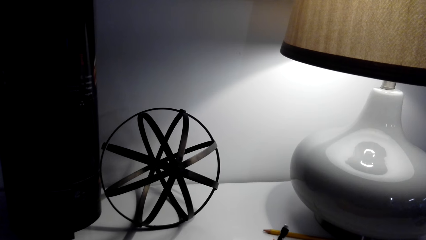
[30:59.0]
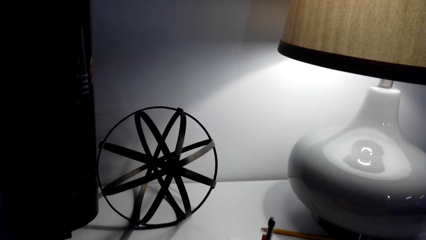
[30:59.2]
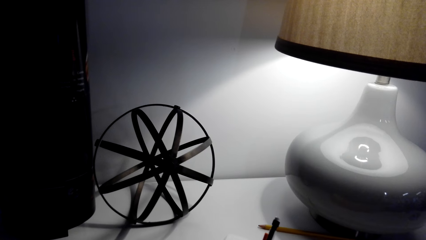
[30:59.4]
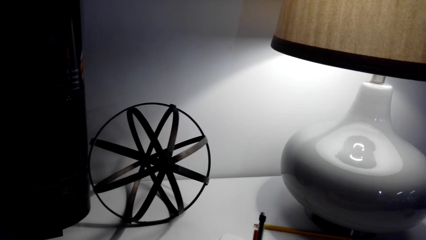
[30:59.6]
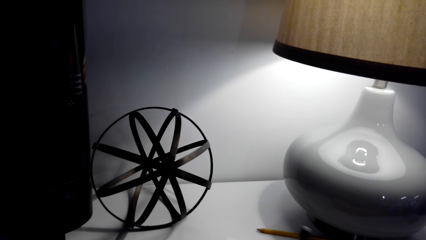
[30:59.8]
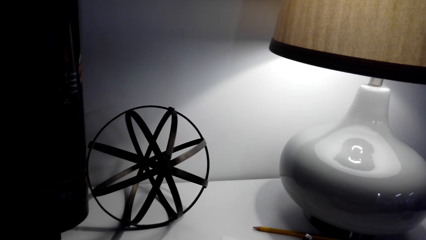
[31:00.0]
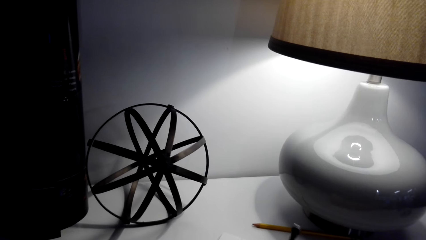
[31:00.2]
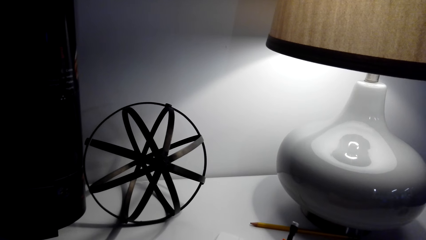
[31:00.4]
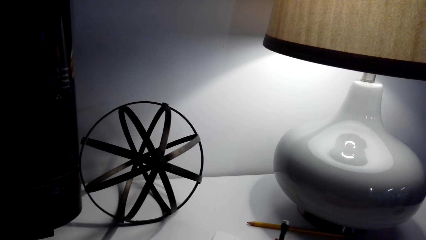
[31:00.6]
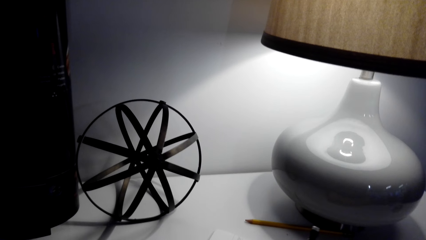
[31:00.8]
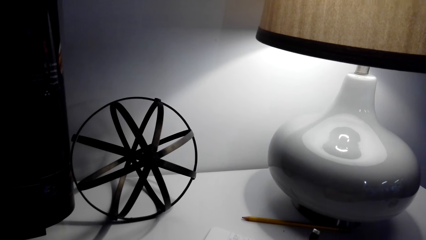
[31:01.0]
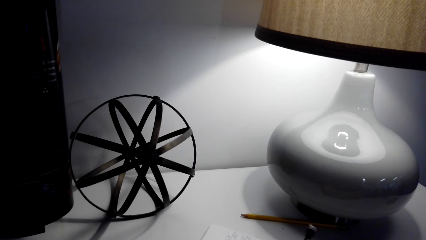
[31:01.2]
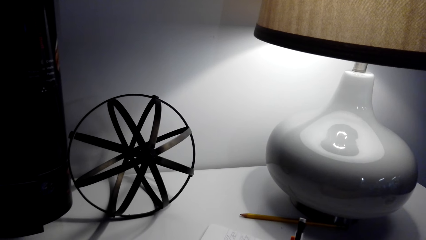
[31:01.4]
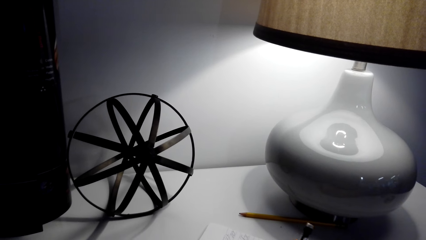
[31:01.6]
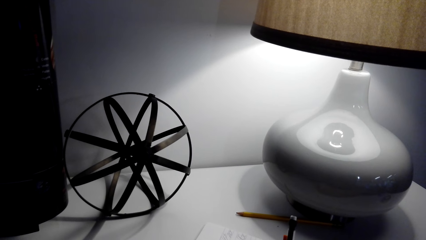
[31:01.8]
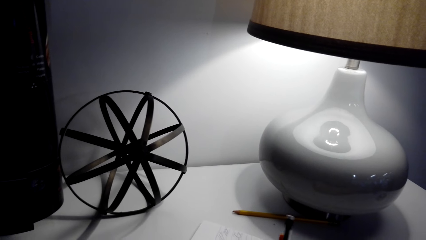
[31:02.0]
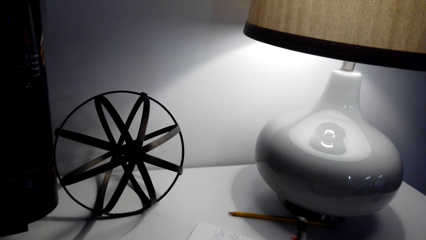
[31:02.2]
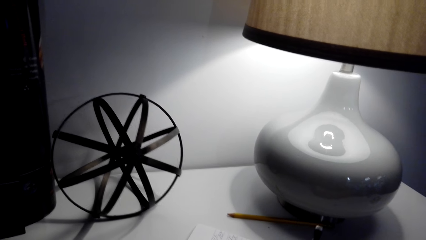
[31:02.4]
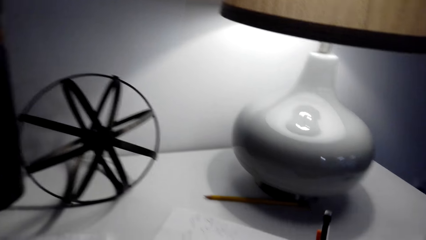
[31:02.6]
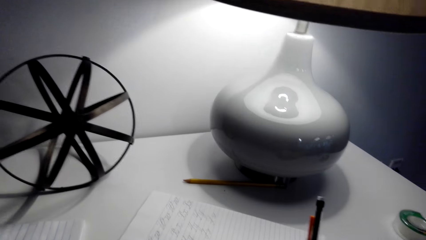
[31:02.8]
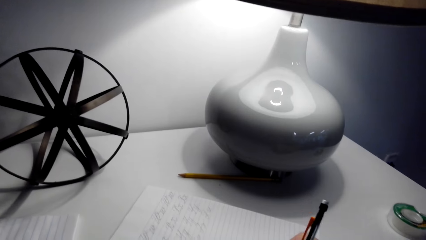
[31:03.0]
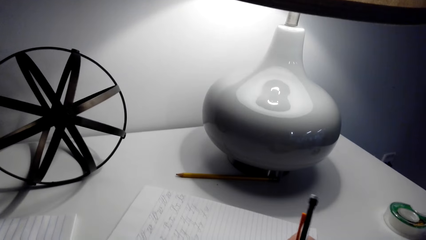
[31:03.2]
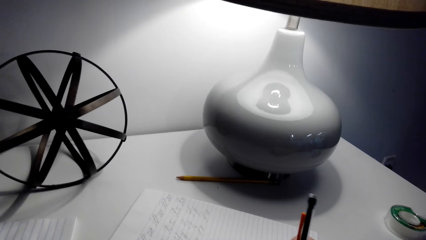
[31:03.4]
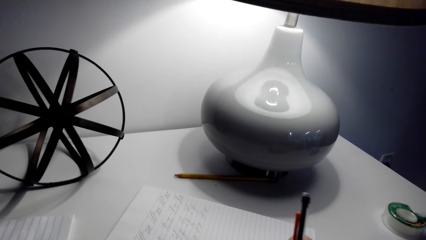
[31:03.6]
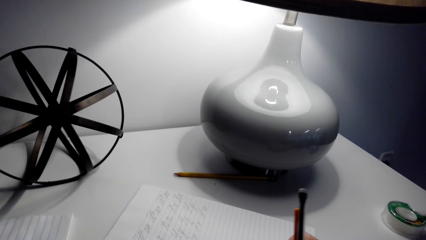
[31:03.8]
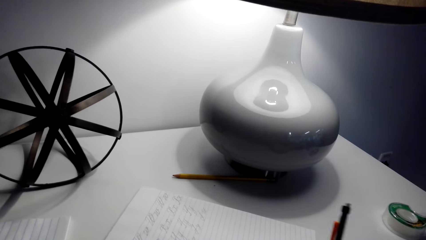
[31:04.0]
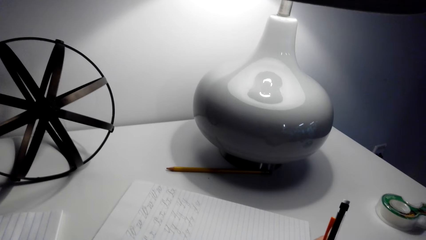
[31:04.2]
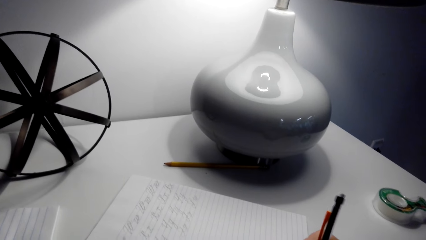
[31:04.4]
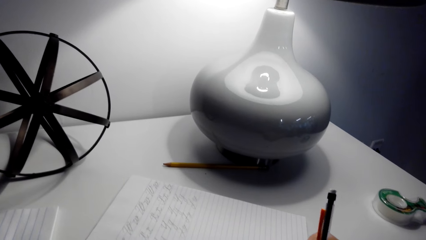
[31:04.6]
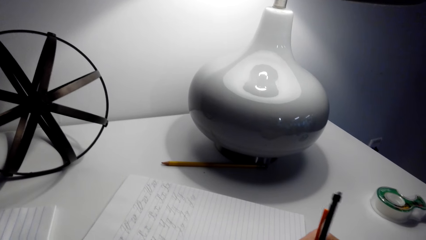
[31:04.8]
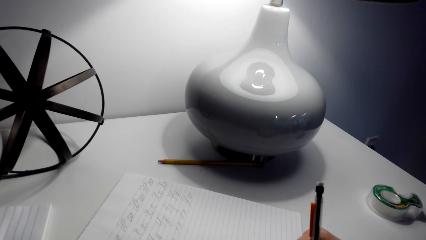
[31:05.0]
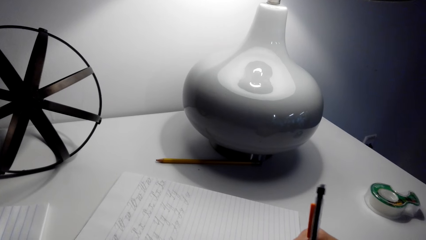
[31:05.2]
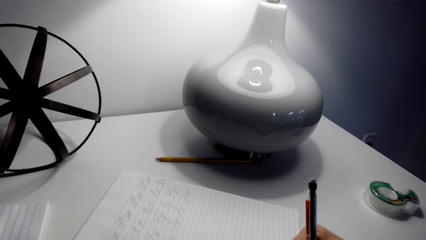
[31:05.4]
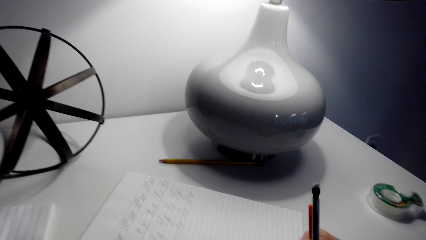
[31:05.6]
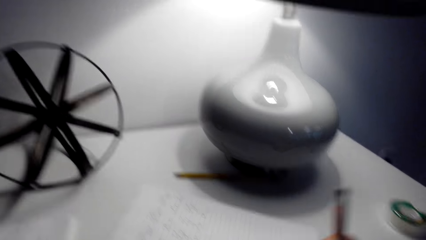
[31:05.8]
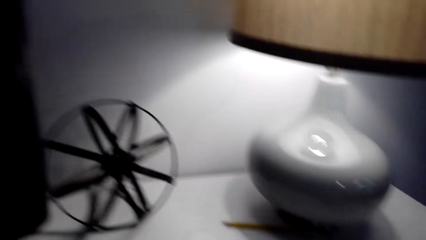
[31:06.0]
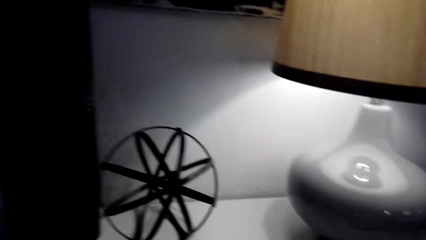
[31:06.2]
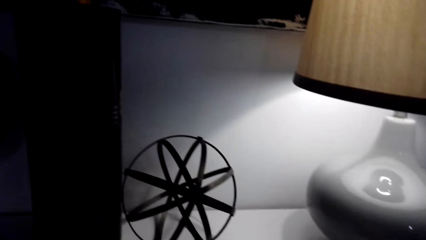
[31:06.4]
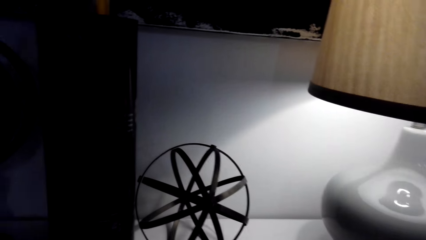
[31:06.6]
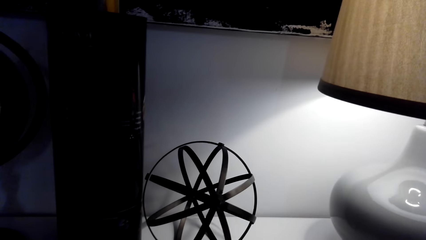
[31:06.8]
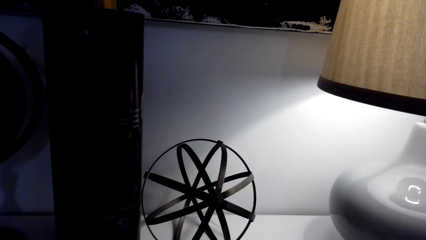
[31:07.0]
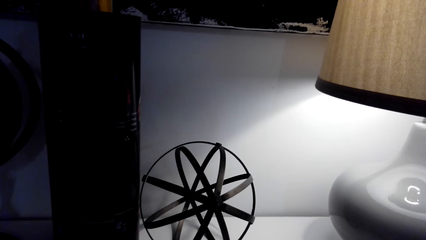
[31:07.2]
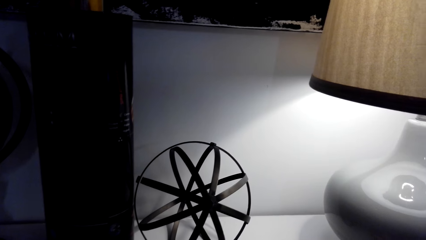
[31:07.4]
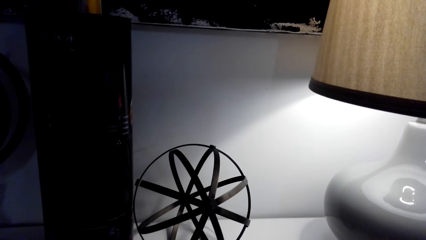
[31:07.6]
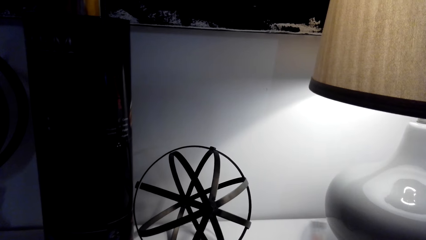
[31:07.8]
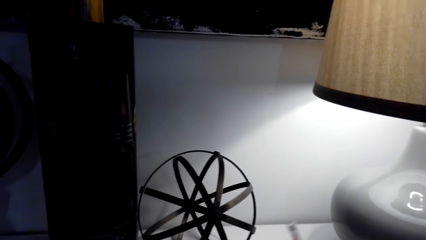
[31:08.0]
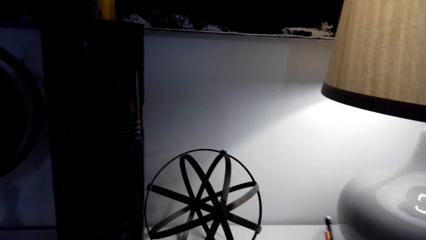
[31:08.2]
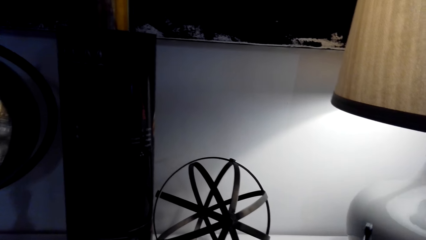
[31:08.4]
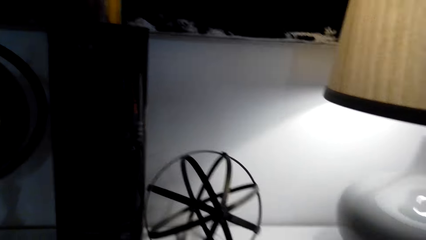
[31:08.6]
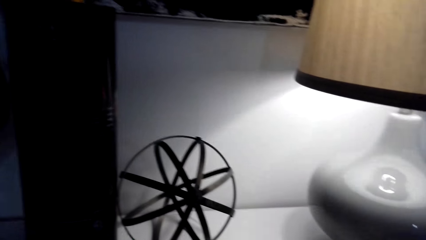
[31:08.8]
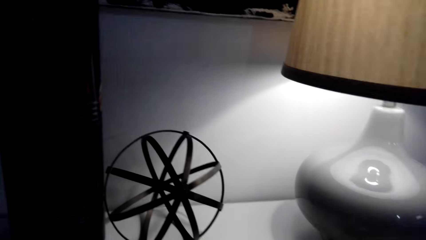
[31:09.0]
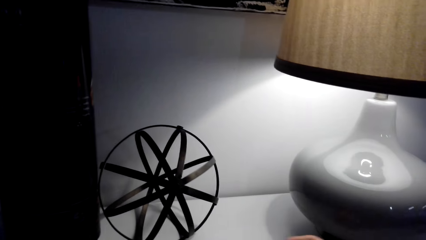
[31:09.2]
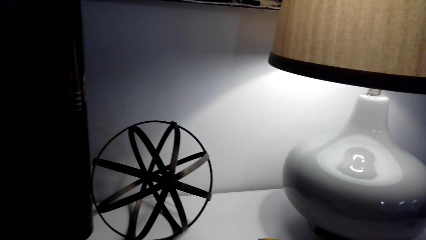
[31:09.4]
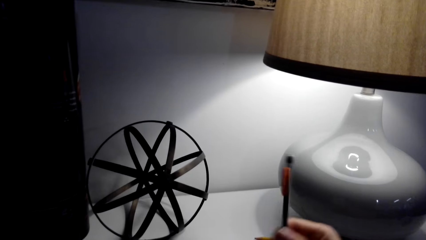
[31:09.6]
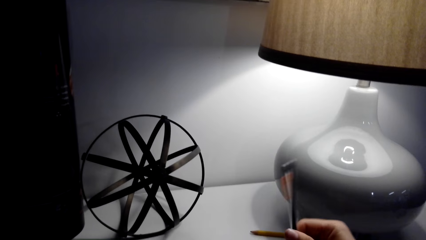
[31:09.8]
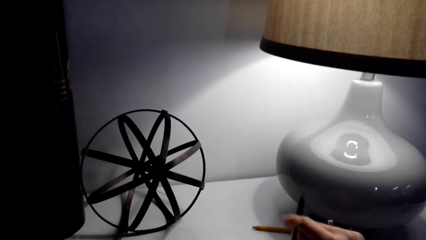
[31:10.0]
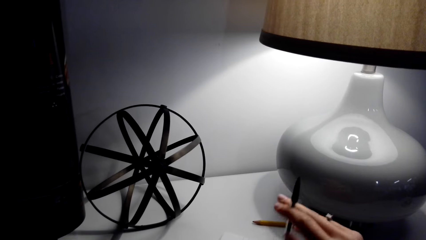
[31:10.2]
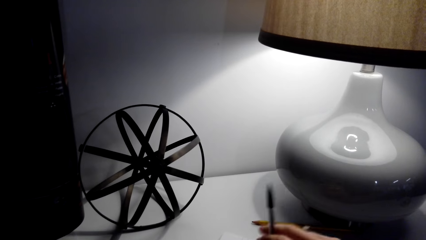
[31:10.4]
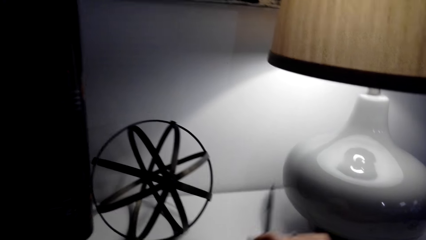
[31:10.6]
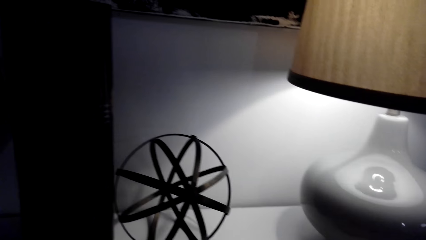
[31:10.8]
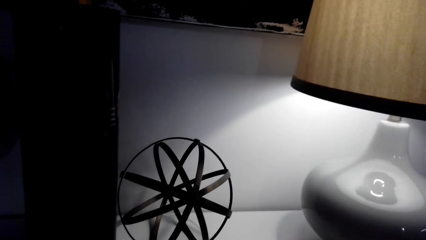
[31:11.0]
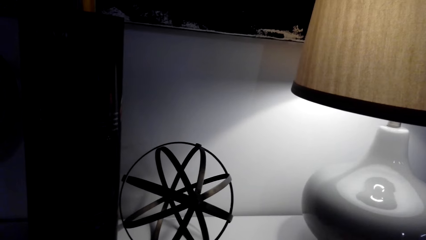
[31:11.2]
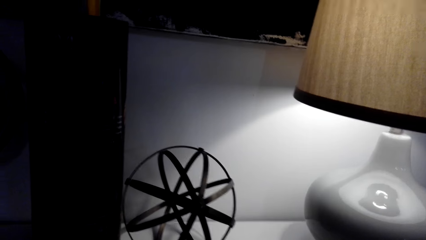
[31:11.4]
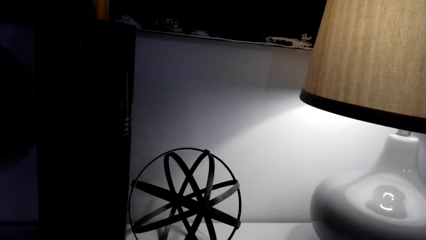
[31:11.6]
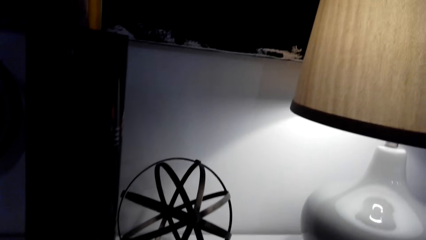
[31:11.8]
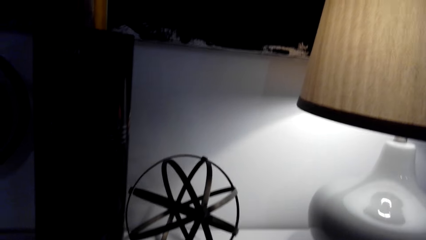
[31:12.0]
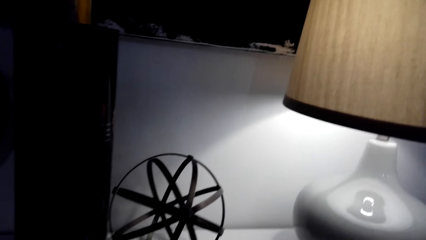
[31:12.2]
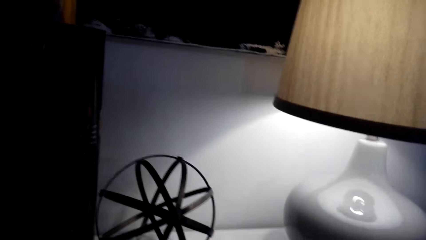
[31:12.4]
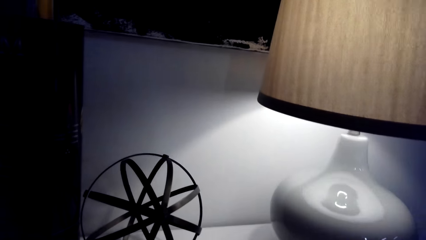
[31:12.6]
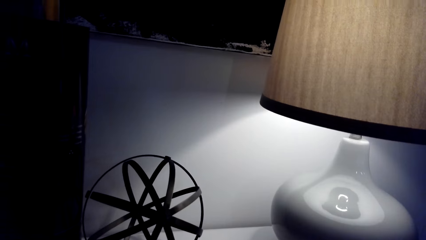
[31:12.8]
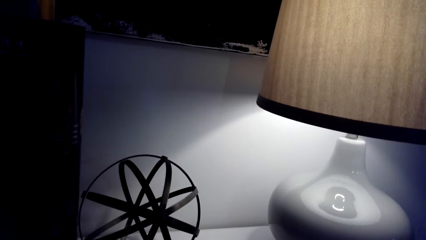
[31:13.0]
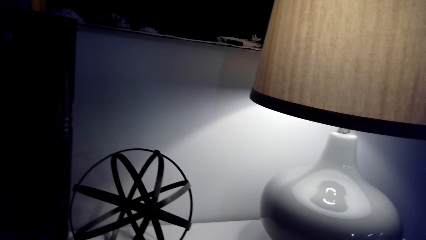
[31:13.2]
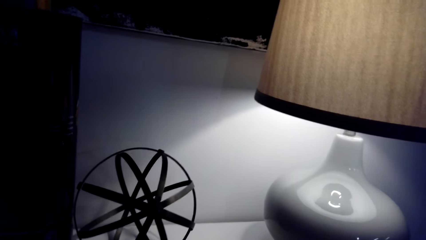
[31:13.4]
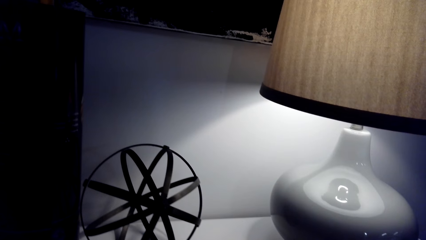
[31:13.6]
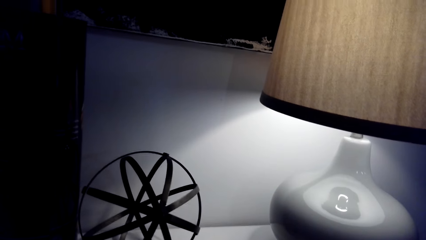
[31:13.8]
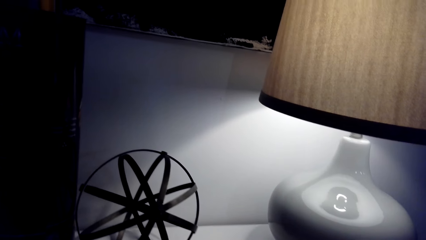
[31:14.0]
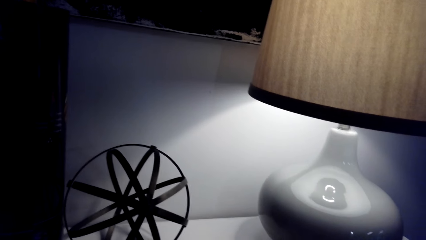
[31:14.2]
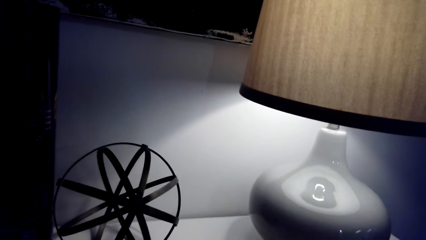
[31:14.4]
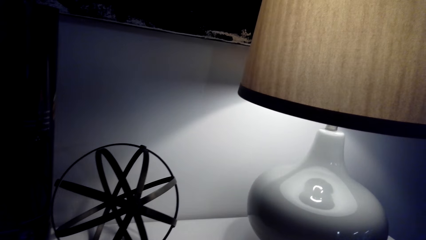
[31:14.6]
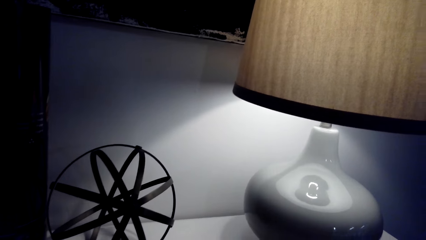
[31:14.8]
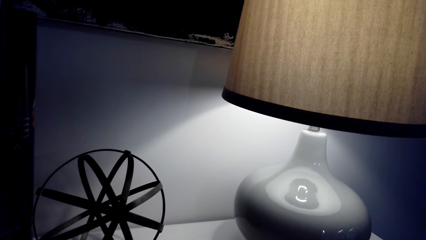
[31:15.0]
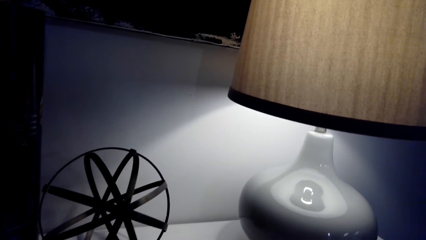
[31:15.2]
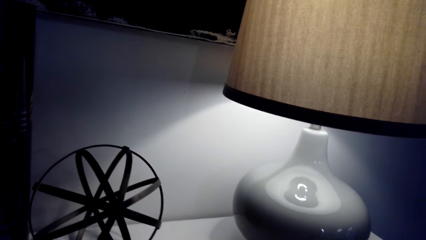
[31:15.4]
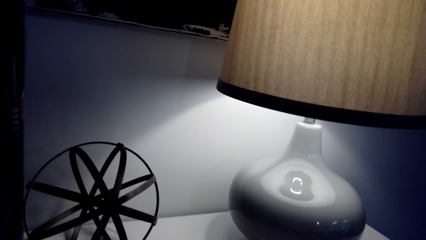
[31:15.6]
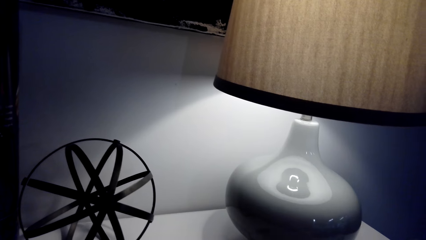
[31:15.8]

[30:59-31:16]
The camera wearer writes on a book with a pen. They do so repeatedly. They look around the apartment. They turn the pen upside down with the right hand.
